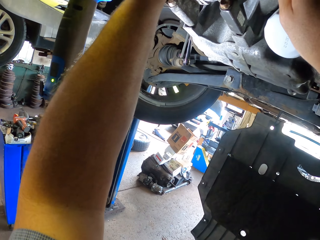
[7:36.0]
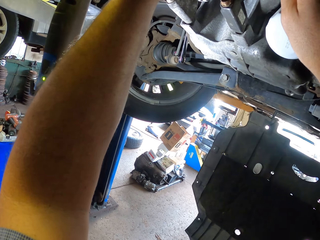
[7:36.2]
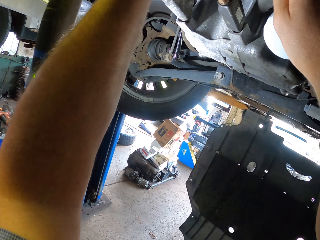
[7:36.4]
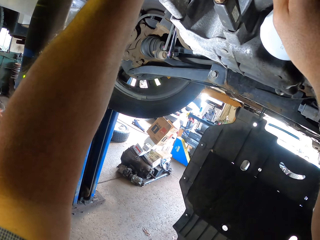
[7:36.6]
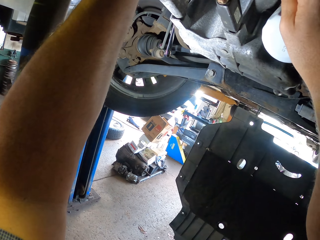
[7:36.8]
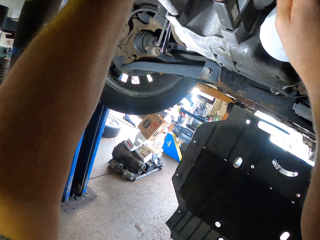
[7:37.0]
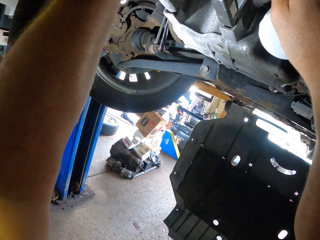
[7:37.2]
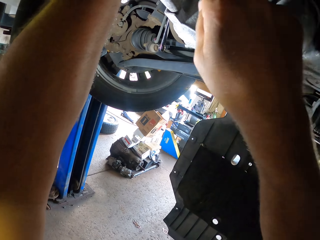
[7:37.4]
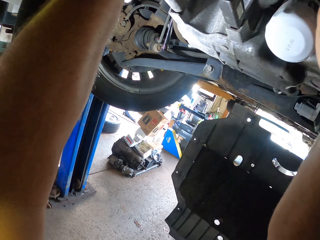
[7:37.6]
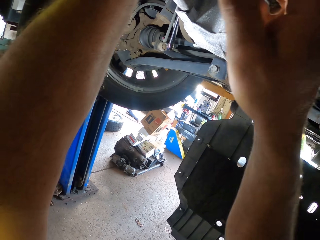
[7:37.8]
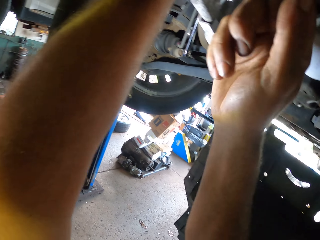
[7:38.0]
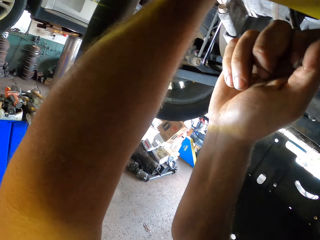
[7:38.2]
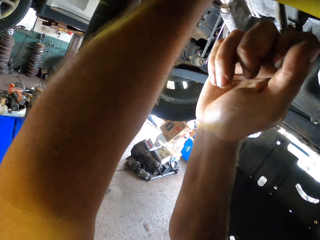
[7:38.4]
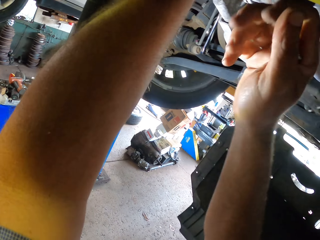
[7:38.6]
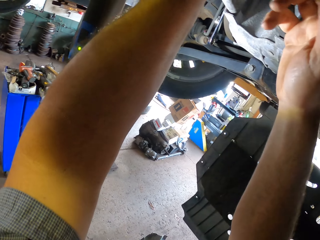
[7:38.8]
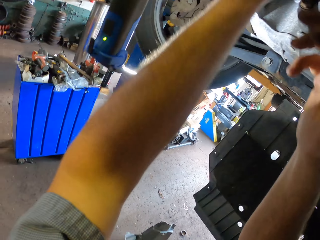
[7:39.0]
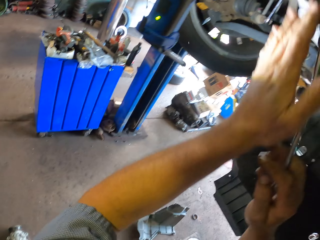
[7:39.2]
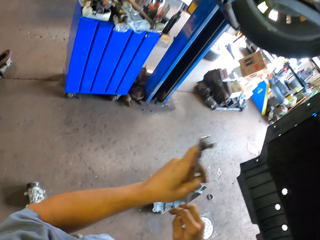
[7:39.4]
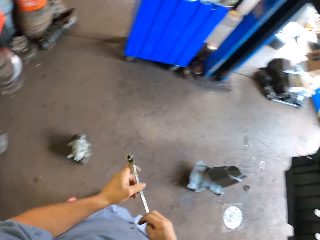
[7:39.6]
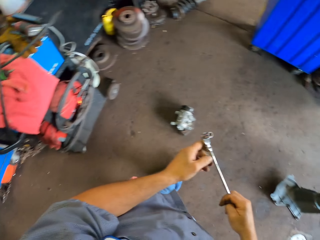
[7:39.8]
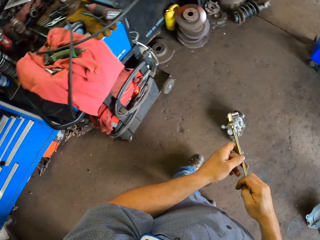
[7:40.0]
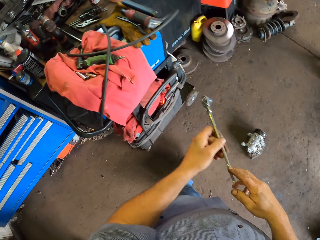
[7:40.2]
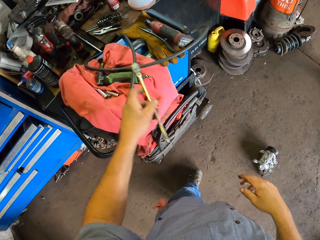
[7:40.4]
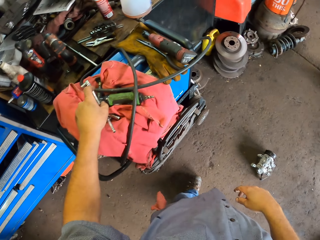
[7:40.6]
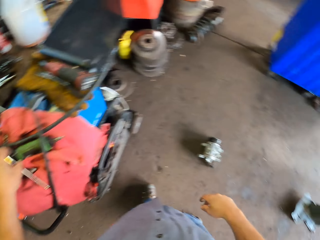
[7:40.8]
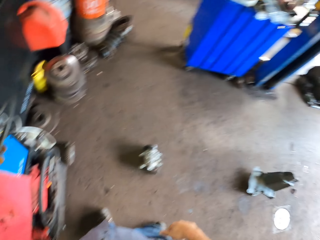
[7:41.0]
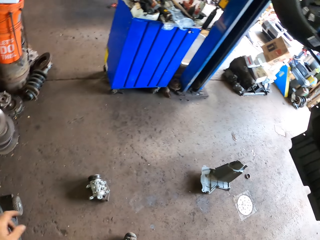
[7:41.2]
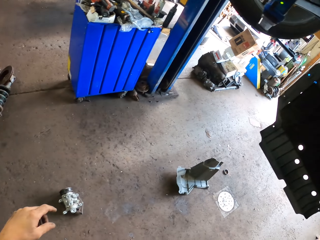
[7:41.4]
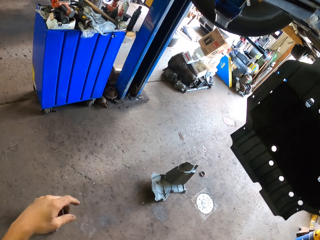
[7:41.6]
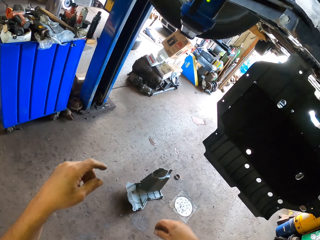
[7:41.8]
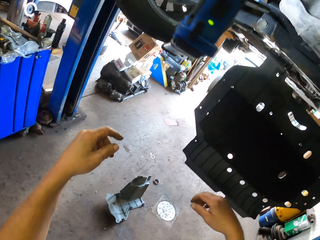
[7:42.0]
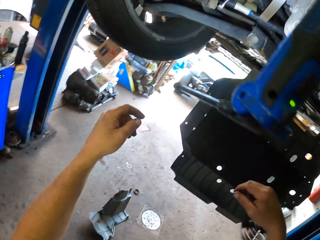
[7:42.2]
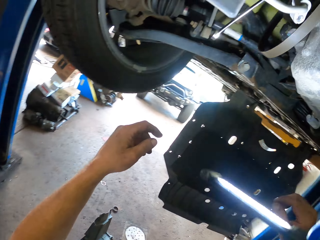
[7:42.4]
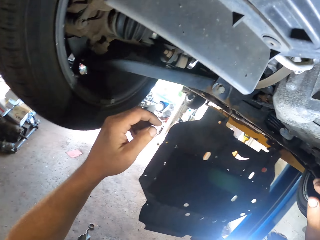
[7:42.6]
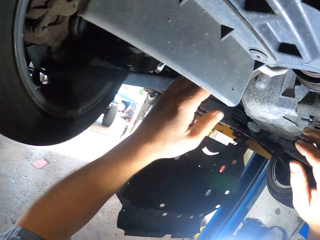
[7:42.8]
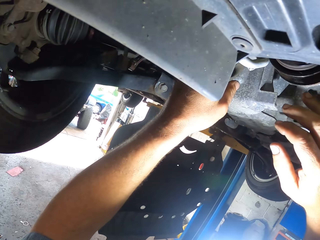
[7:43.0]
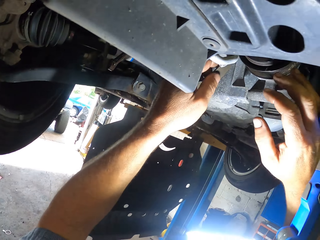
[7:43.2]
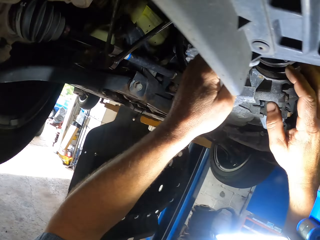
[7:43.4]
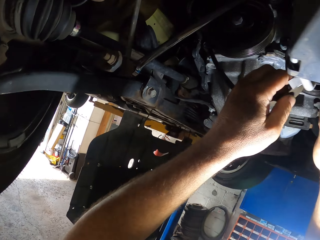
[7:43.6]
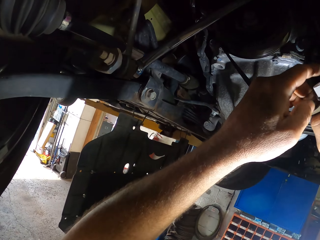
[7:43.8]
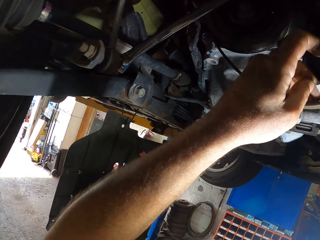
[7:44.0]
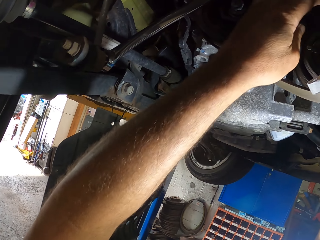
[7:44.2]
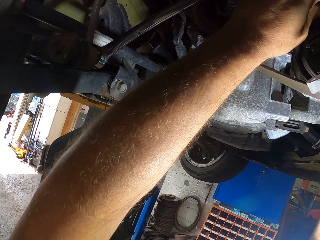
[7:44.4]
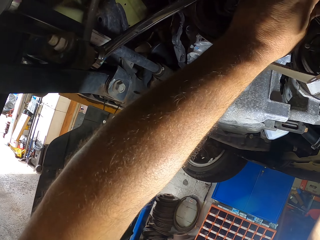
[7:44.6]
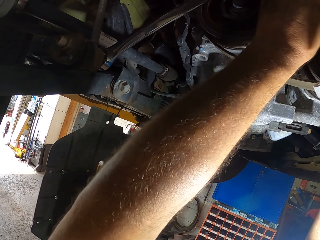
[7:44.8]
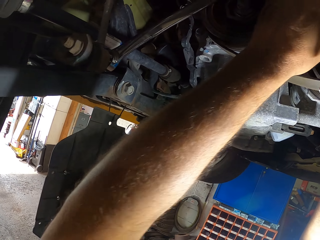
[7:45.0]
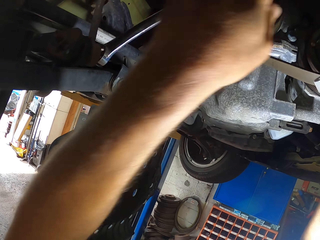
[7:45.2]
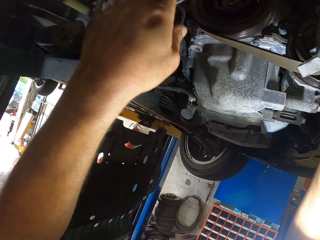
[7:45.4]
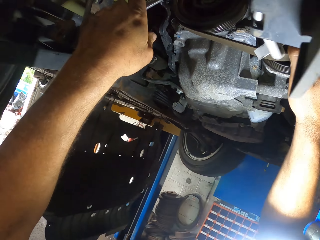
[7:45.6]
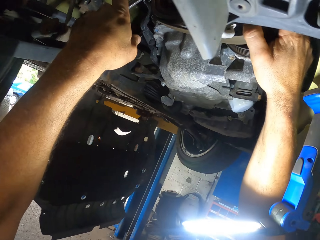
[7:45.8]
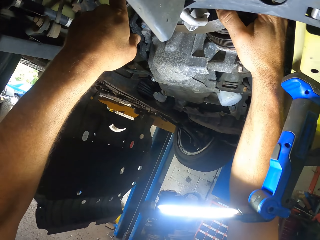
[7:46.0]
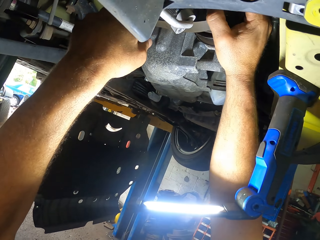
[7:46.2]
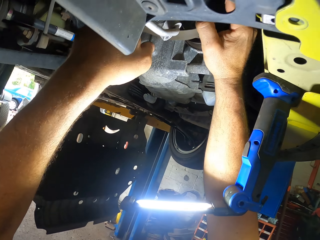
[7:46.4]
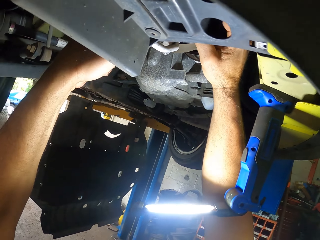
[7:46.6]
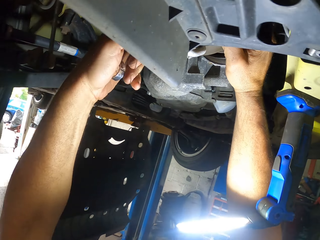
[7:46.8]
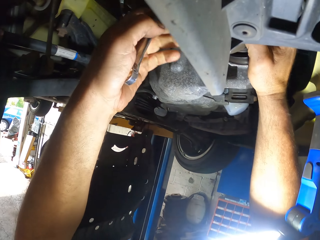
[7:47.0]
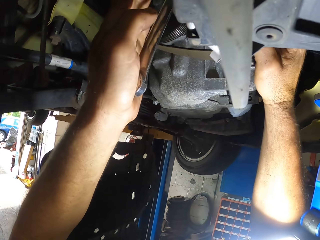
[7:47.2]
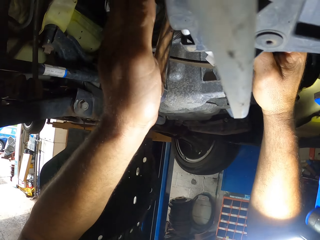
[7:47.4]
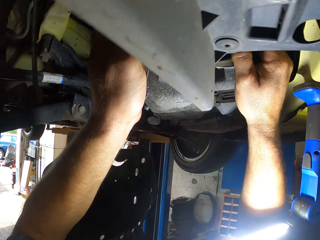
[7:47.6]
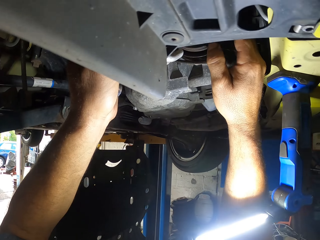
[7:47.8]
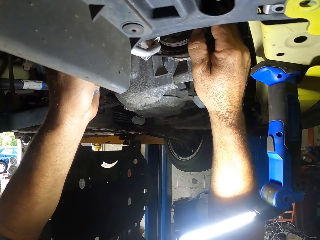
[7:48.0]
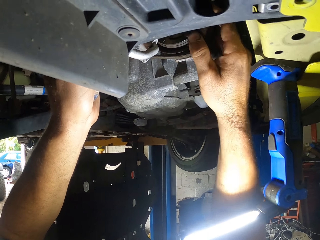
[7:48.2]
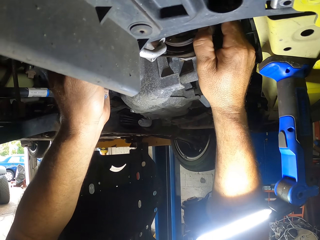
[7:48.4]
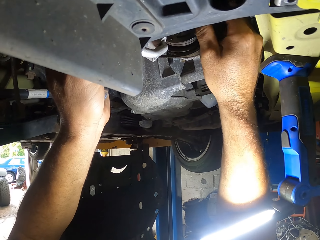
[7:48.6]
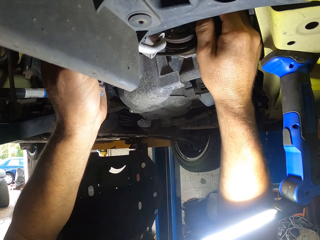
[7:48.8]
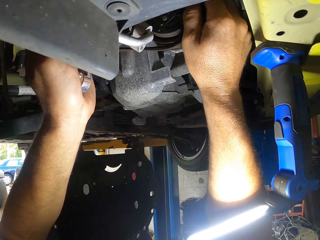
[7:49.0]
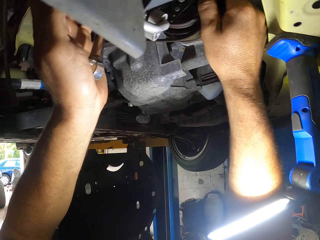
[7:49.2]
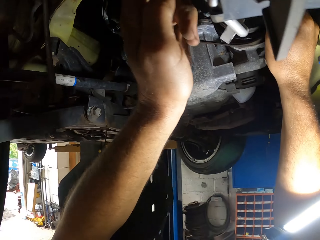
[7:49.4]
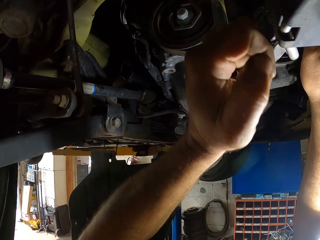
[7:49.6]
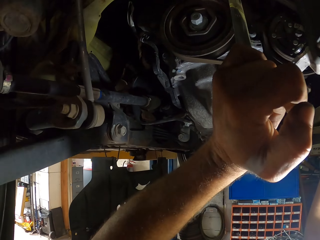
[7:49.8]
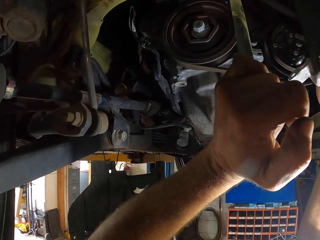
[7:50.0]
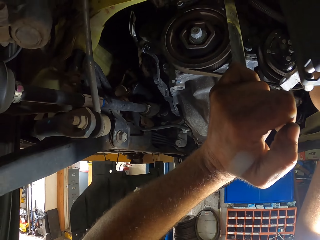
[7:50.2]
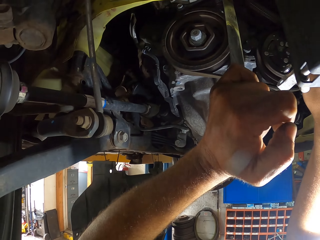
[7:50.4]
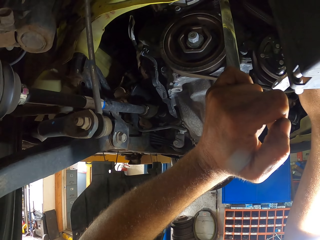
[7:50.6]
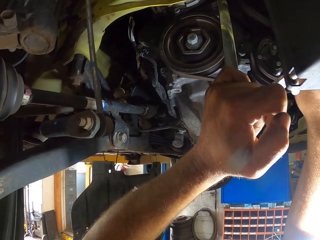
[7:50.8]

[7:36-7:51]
The camera wearer removes the spanner from the car. They place the spanner on the table. They move towards the car. They hold the car. They touch a wire. They fix the car using the spanner.

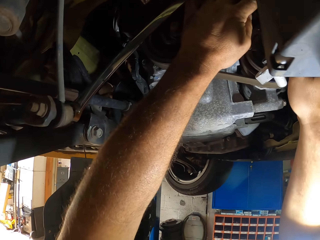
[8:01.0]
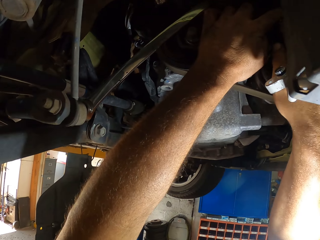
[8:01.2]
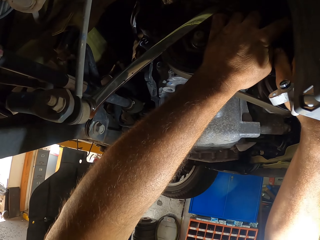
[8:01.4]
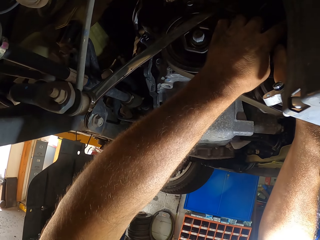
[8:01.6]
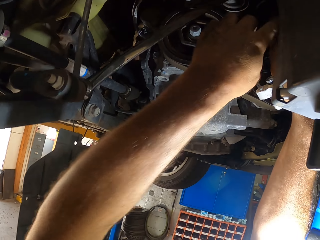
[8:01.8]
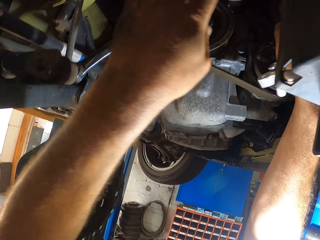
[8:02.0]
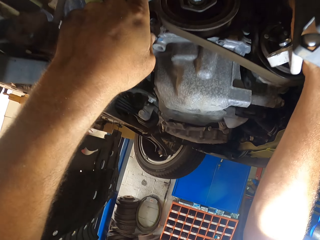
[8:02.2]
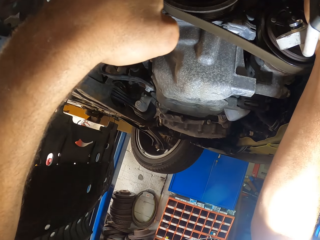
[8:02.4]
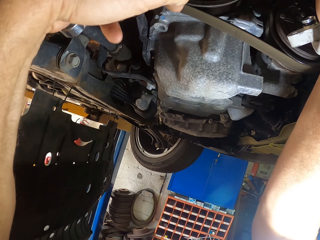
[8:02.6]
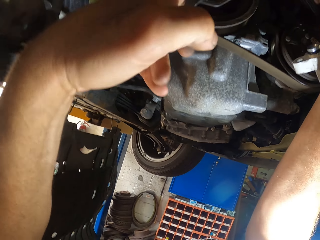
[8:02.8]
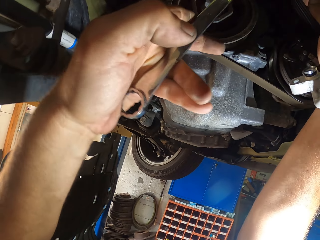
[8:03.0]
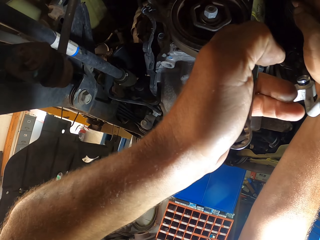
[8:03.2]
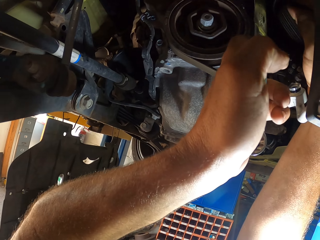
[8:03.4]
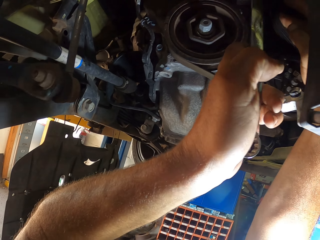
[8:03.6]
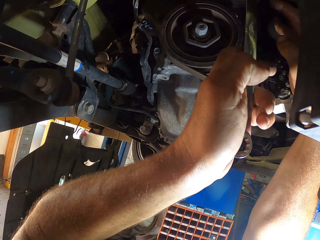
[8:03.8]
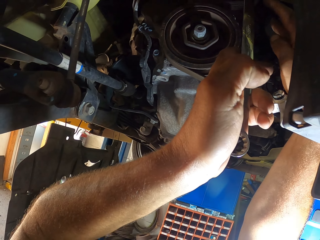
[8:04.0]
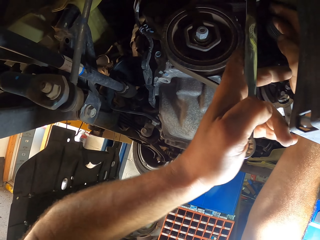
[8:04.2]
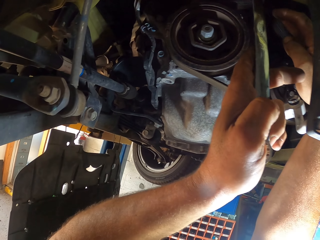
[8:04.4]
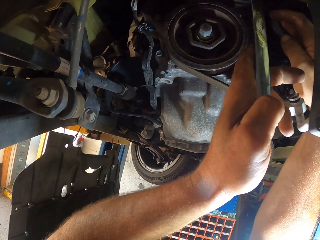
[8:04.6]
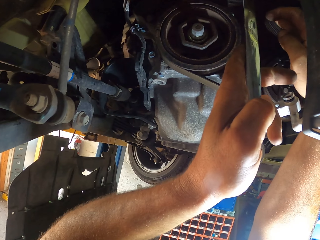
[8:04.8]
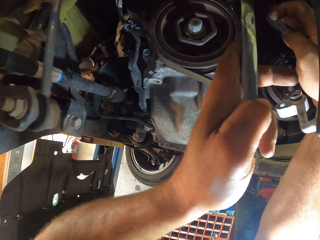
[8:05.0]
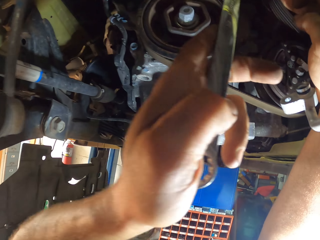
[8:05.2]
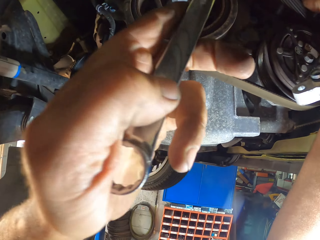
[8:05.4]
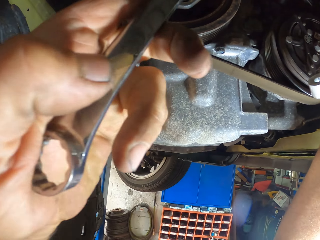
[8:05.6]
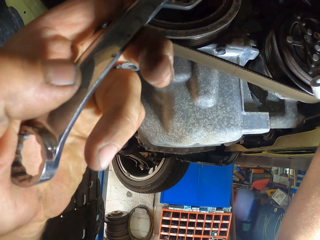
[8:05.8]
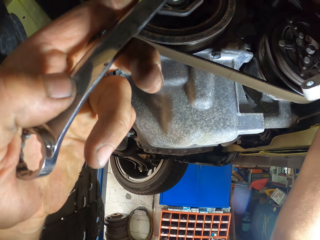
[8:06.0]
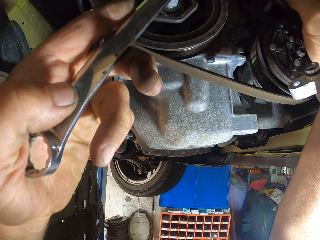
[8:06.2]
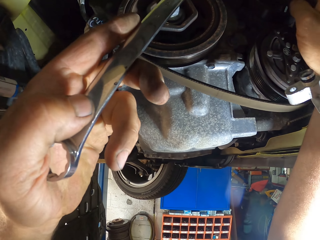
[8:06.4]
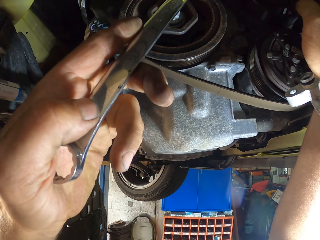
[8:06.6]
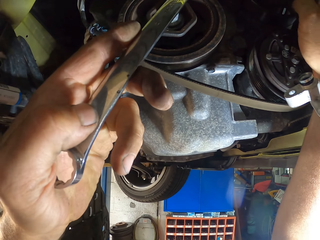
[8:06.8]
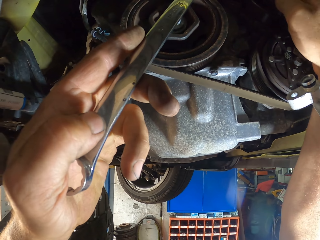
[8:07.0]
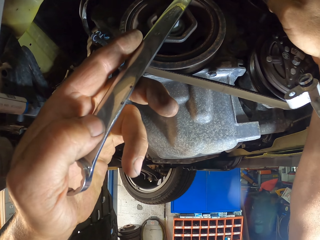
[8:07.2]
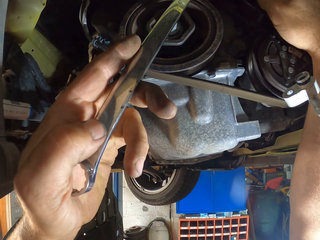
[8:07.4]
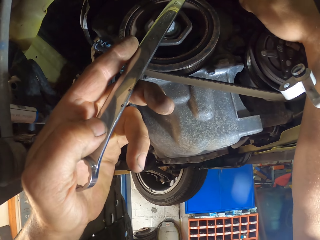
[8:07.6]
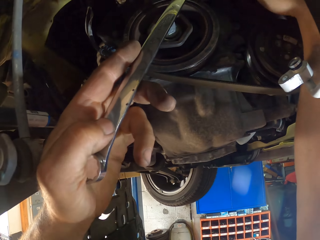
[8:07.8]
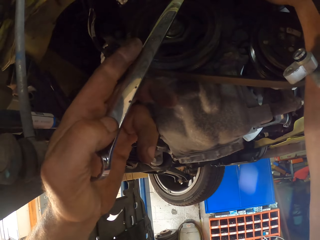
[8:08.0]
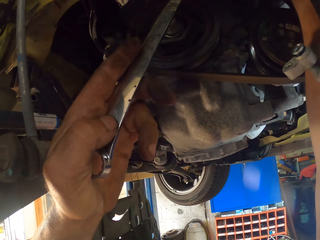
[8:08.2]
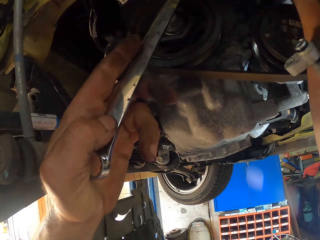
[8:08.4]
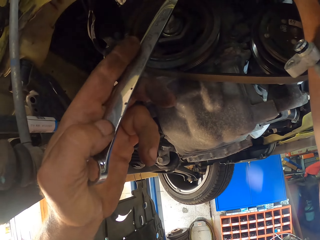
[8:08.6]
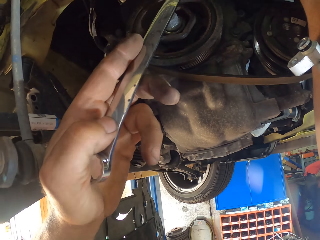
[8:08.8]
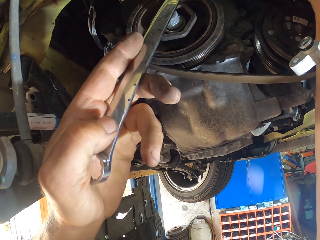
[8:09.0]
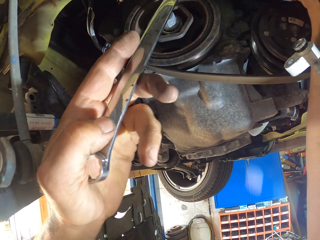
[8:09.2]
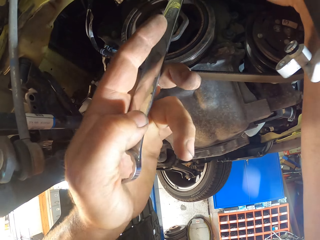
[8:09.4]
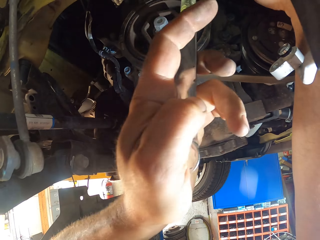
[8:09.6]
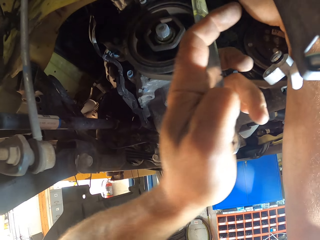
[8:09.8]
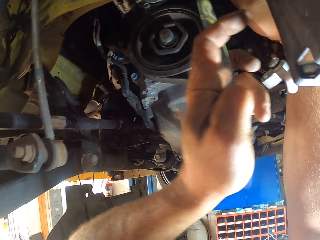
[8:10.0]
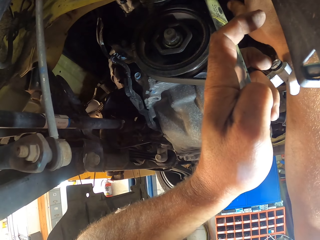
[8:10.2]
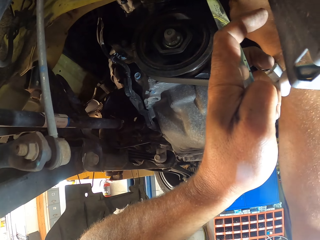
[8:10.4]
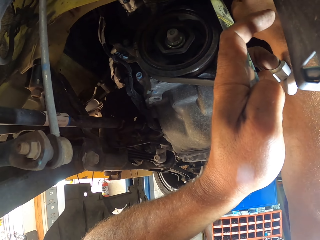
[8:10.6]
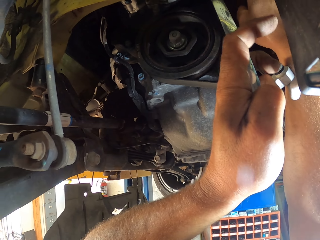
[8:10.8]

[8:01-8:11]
The camera wearer tightens a bolt by a spanner.
